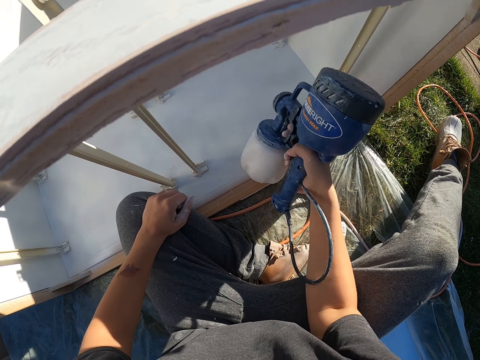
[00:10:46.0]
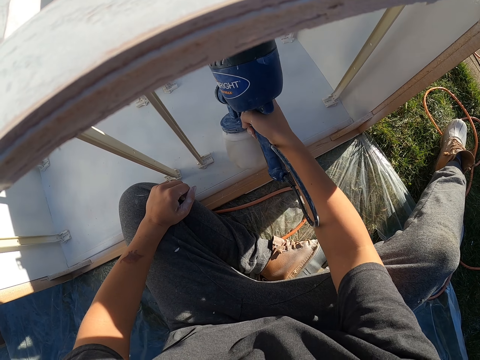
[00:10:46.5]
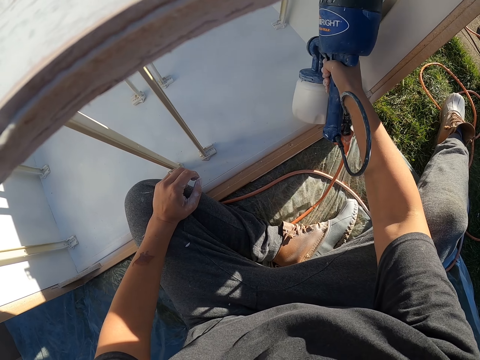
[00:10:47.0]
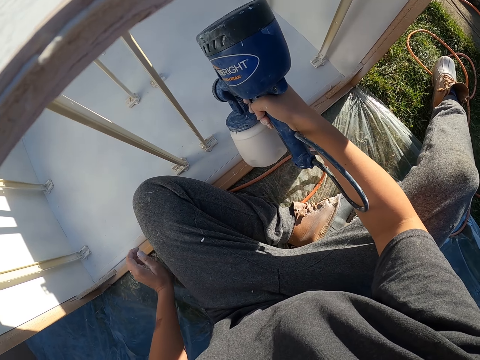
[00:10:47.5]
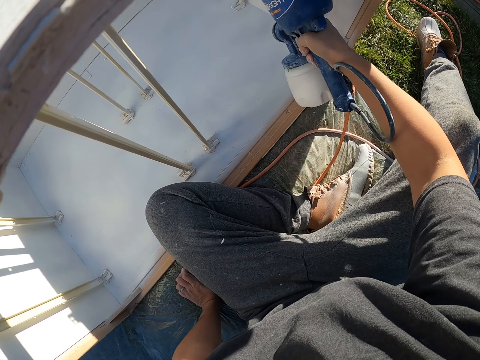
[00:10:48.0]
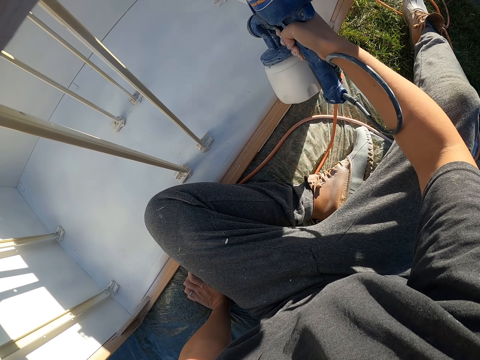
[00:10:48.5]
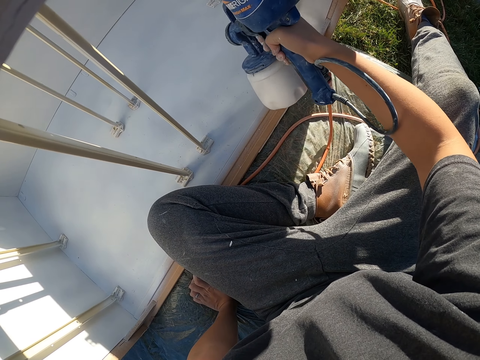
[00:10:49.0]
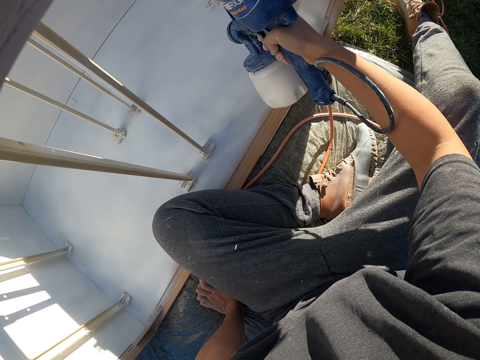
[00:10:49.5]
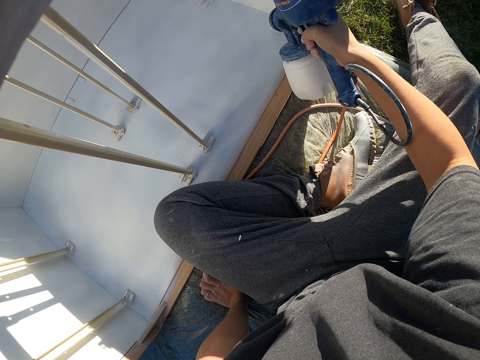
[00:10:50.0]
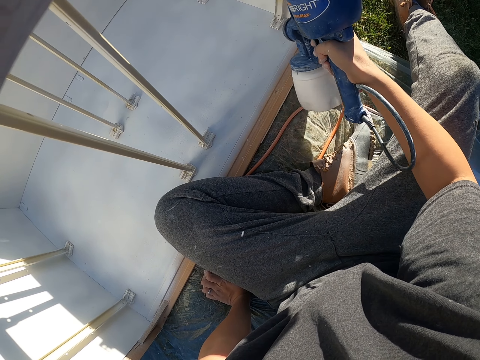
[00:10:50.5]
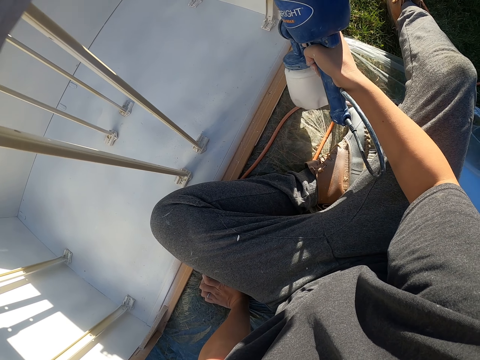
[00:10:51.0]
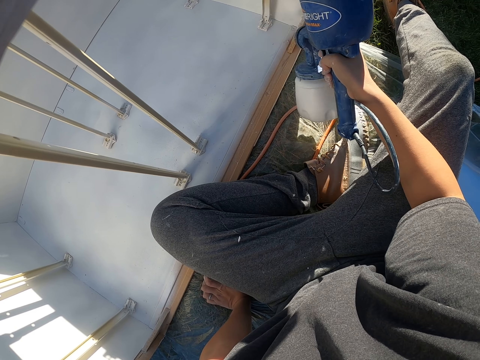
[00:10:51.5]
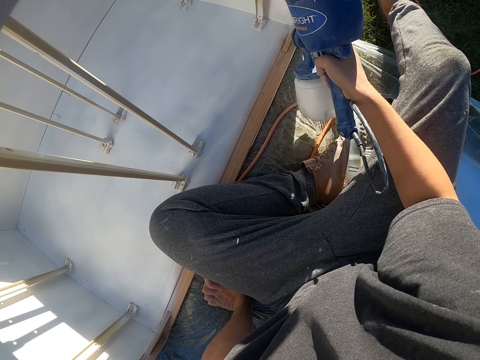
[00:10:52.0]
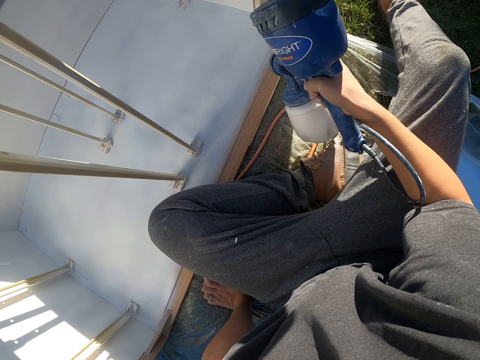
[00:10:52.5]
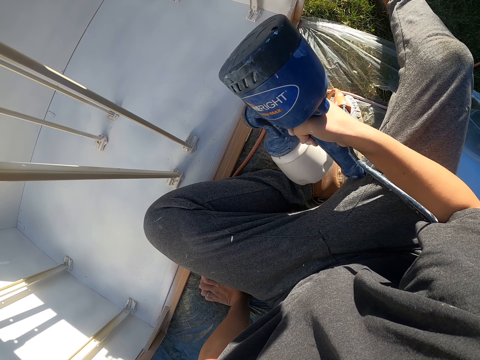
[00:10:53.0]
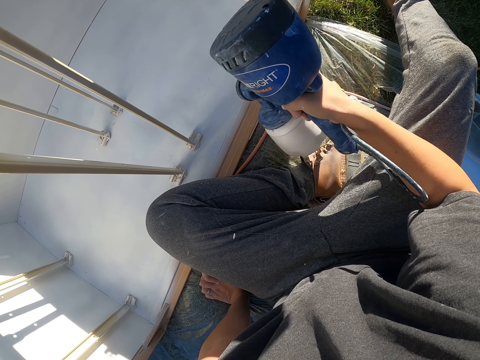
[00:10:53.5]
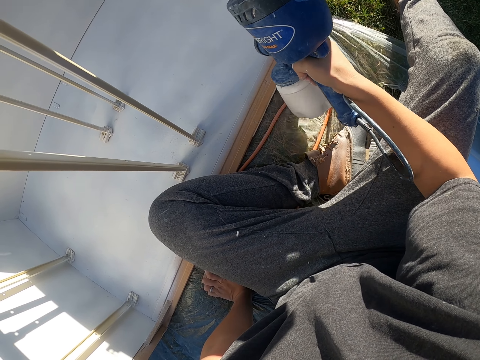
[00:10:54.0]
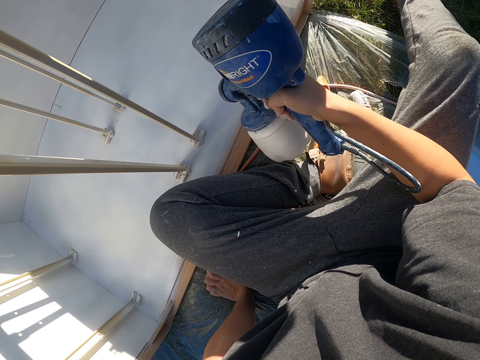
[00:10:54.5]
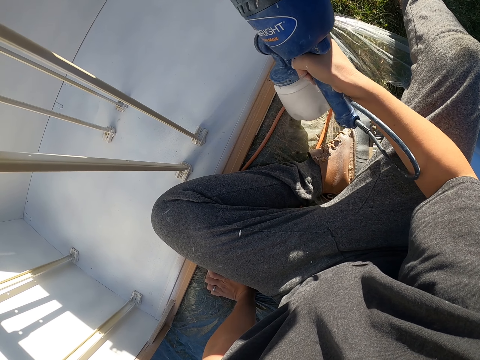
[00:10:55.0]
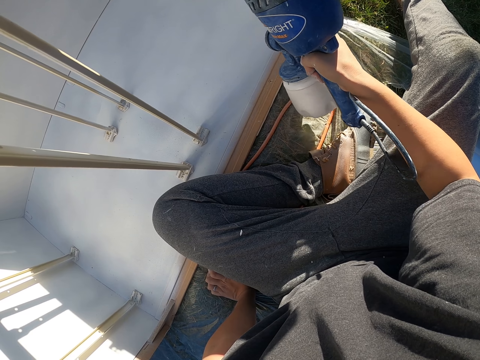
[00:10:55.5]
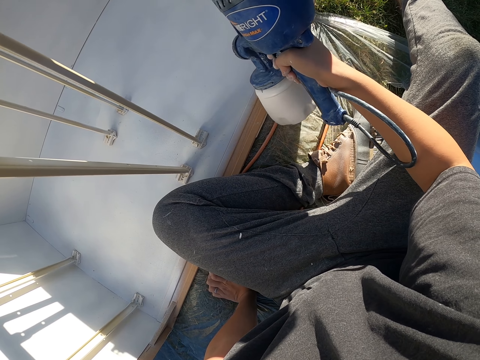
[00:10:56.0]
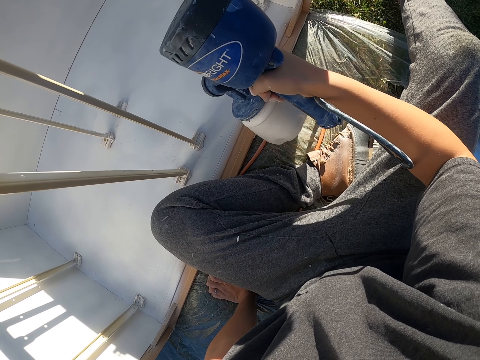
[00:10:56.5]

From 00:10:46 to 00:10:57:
The camera wearer sprays on the wood surface with the right hand.

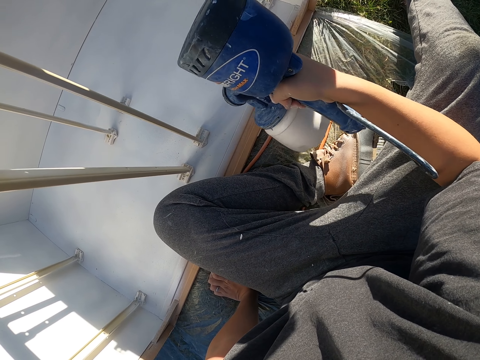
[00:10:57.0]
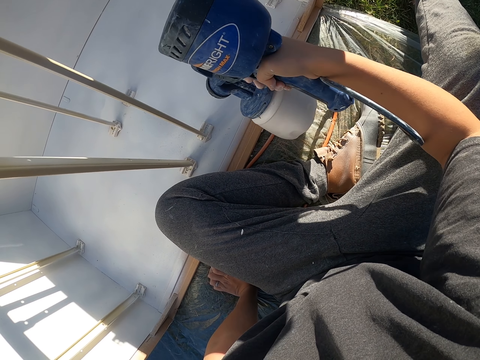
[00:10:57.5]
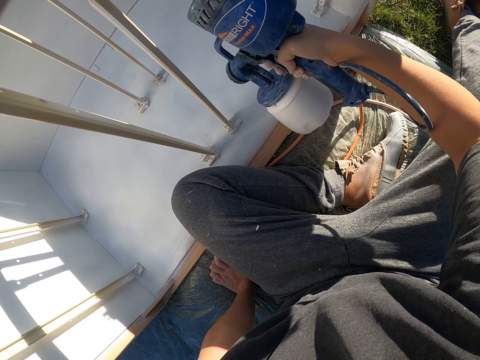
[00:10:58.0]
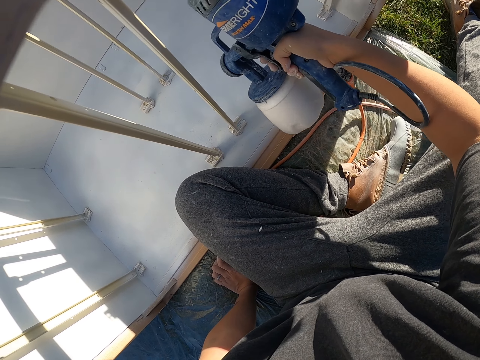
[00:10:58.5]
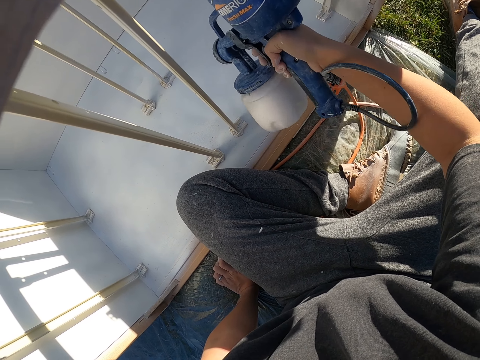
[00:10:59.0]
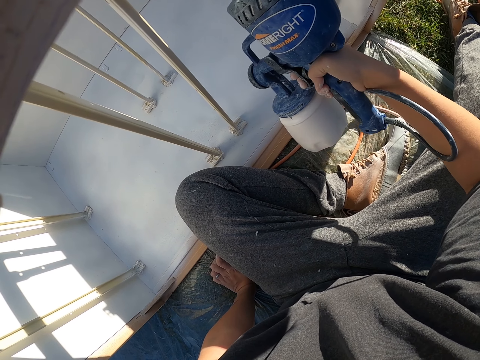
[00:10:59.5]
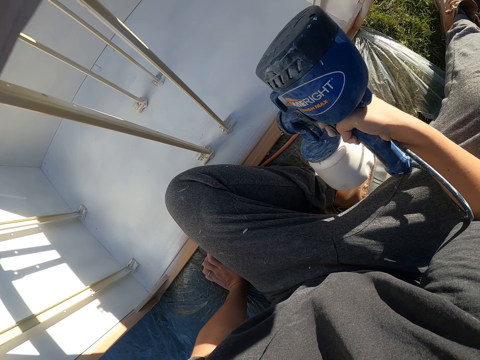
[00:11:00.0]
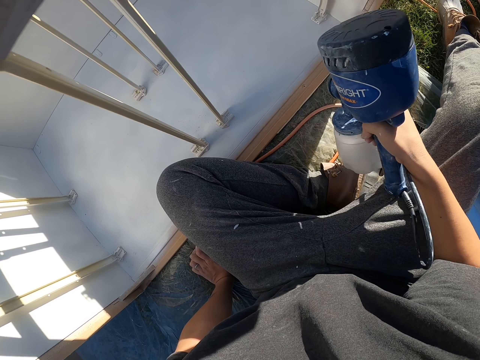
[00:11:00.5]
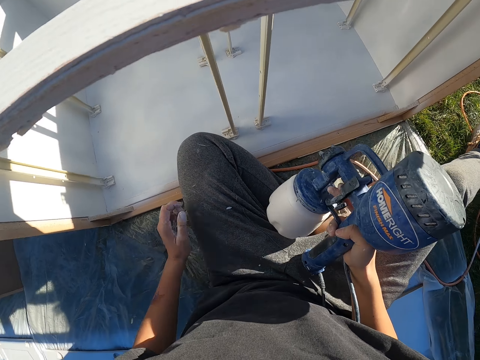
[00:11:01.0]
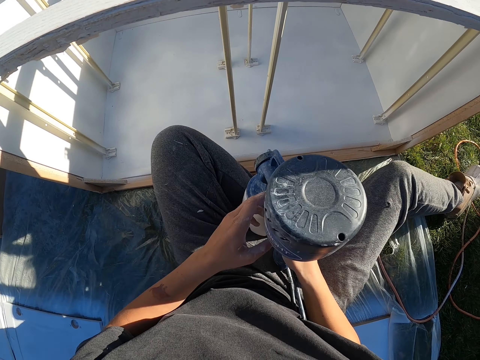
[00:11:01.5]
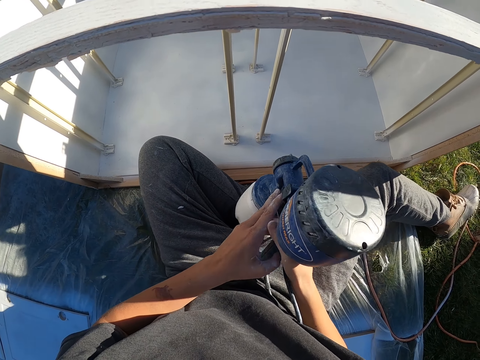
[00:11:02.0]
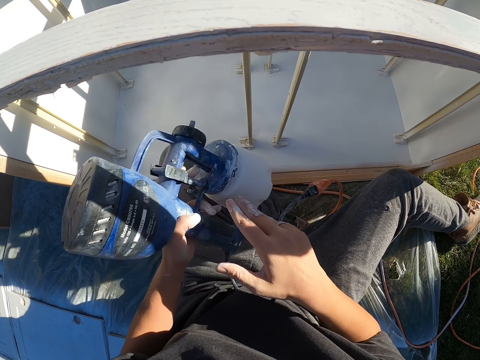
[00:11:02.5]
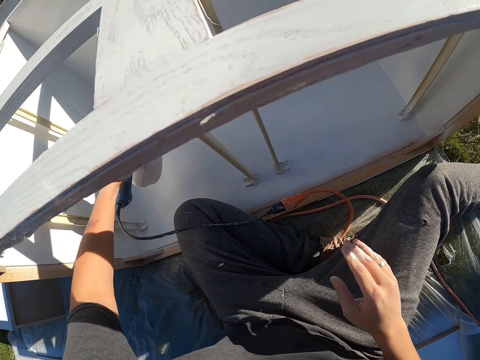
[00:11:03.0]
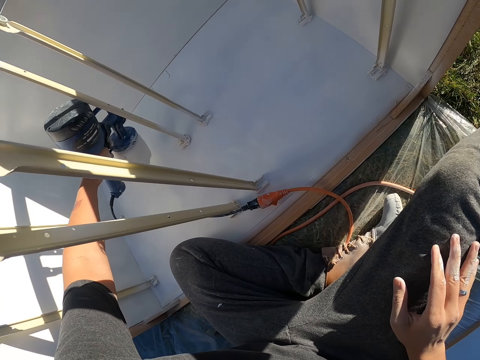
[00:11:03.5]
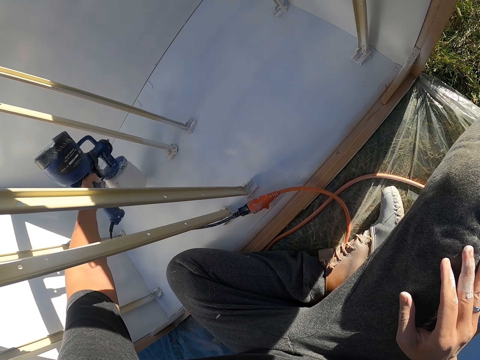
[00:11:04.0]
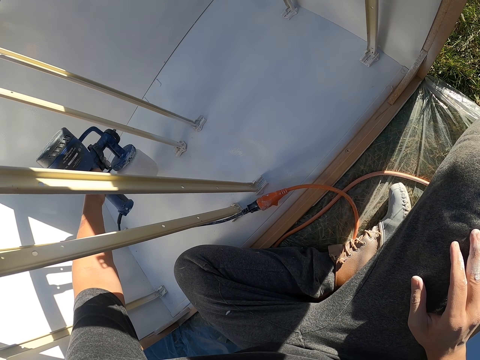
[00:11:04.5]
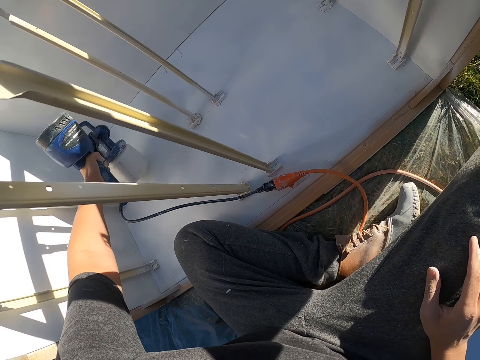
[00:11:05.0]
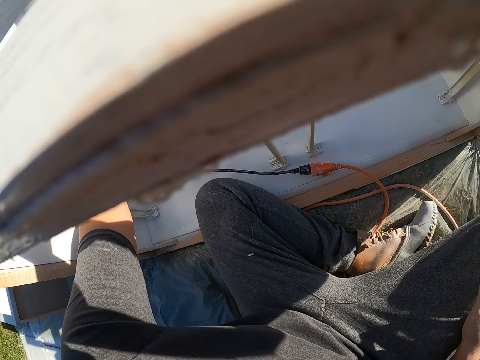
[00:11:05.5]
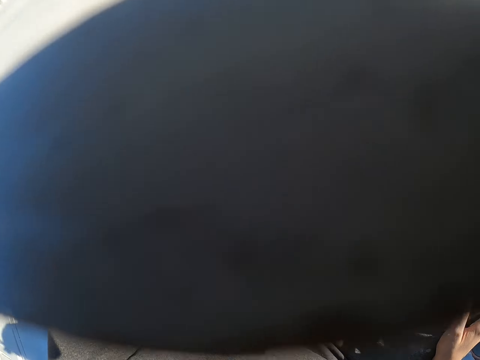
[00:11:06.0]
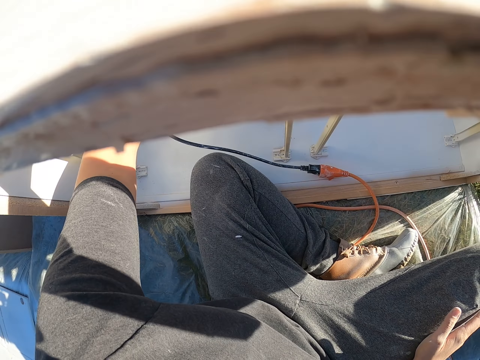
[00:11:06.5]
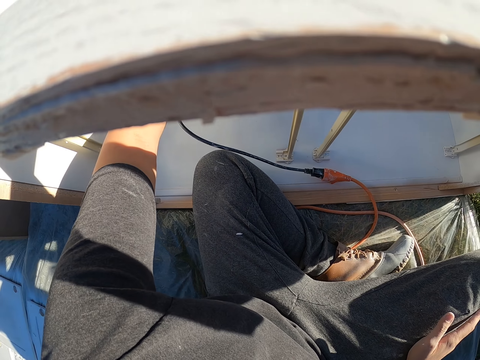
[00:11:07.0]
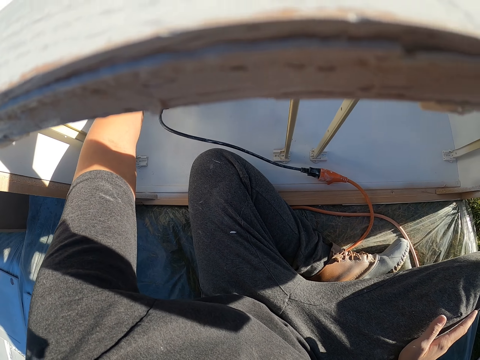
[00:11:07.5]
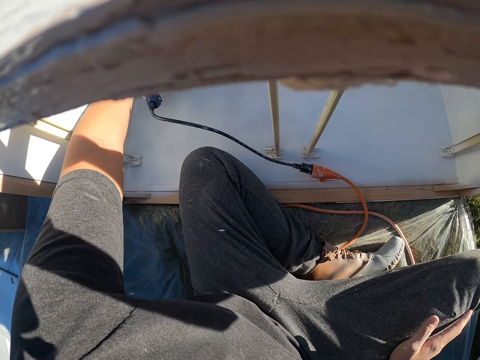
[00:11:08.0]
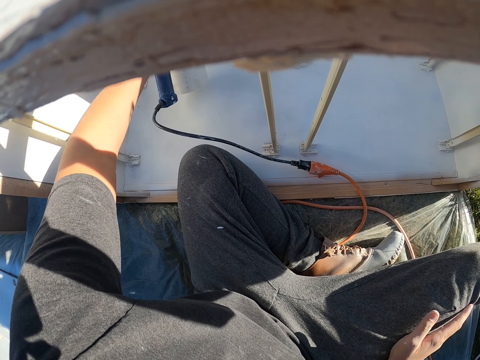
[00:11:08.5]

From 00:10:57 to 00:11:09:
The camera wearer holds the paint gun. They exchange the HomeRight paint sprayer to the left hand. They spray on the wood surface with the left hand.

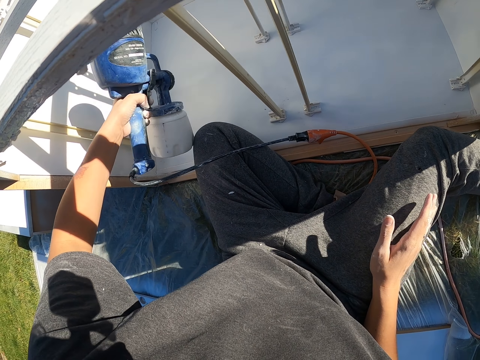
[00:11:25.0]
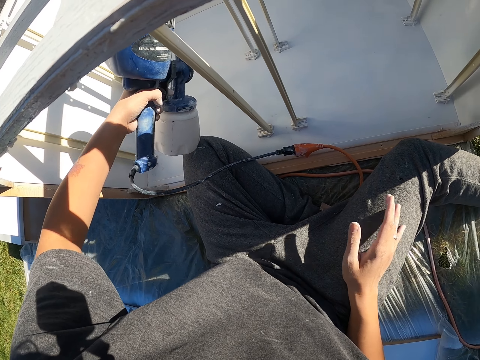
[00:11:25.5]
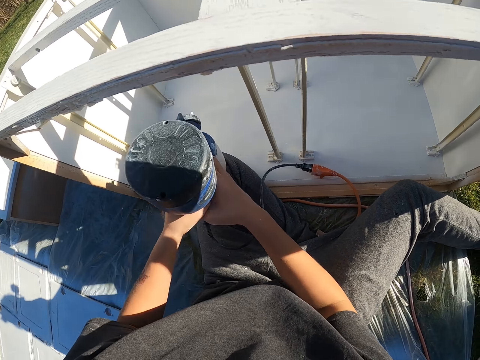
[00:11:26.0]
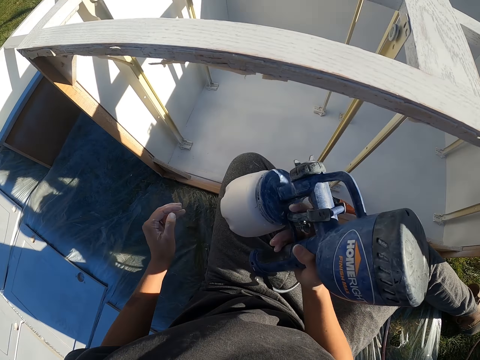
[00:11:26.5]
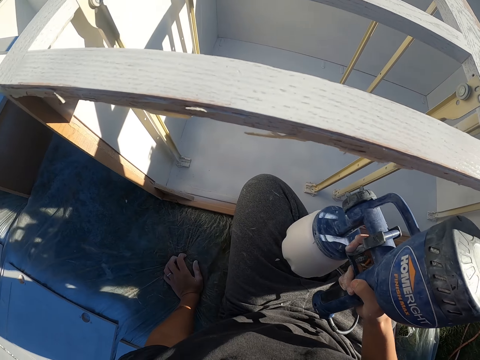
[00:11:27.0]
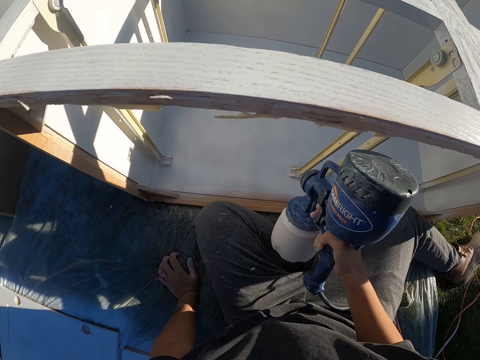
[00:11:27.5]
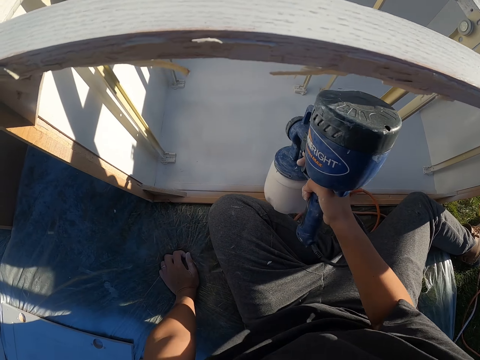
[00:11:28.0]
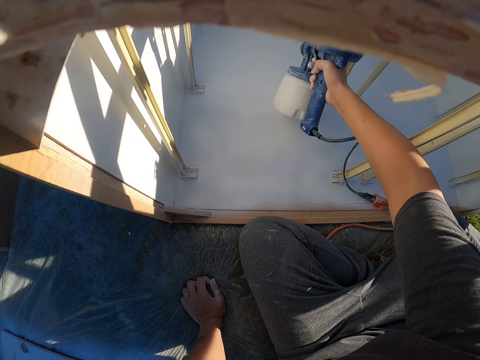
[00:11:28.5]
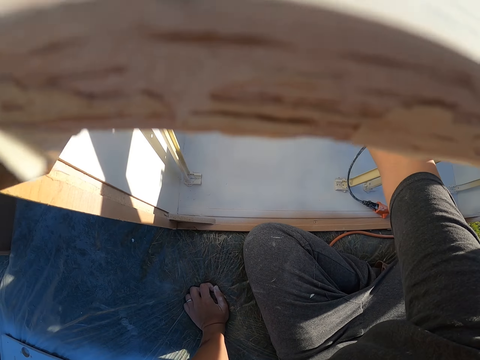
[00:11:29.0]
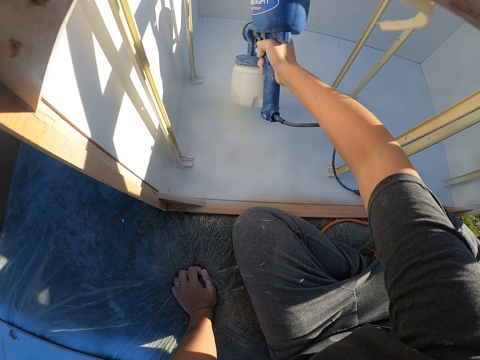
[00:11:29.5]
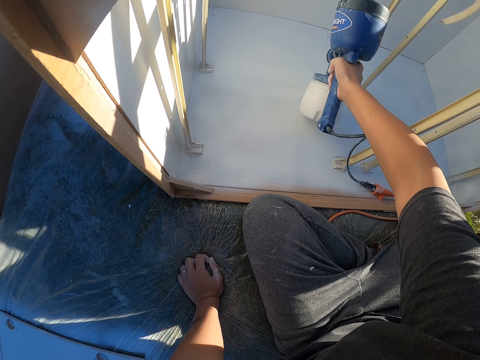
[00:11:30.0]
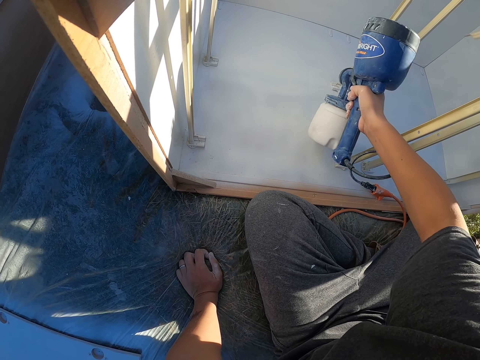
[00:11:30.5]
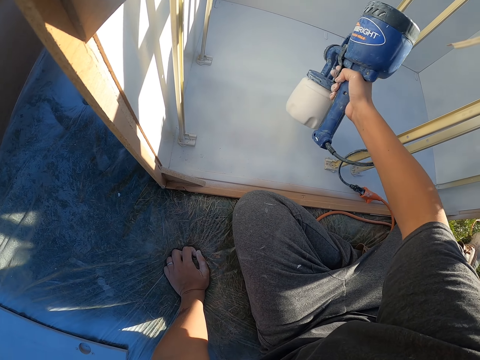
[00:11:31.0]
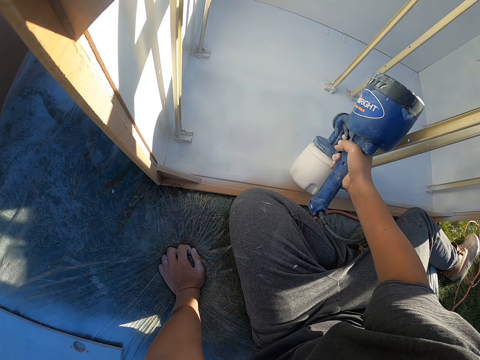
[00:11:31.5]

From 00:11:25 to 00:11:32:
The camera wearer exchanges the HomeRight paint sprayer to the right hand. They hold the paint gun. They spray on the wood surface with the right hand.
